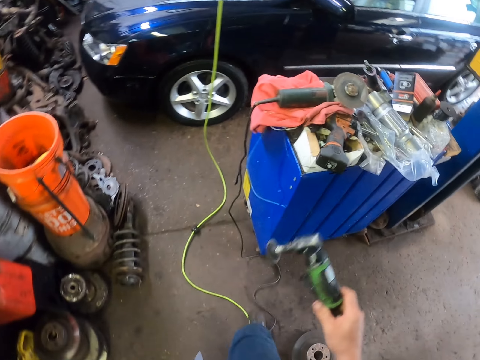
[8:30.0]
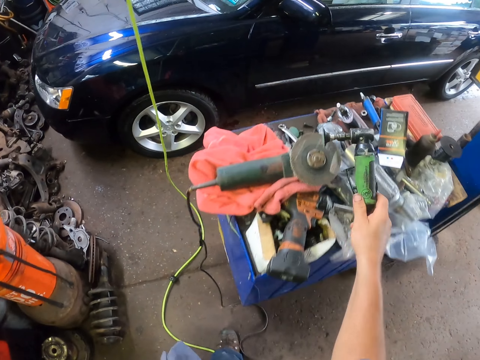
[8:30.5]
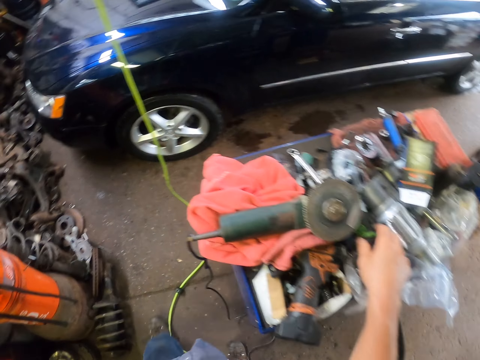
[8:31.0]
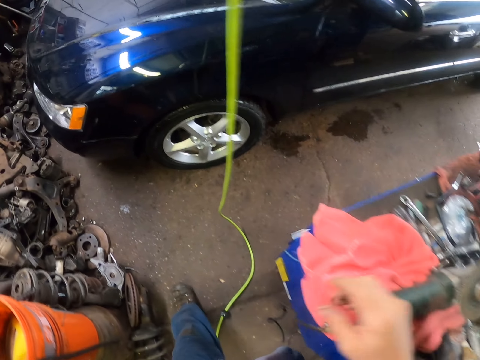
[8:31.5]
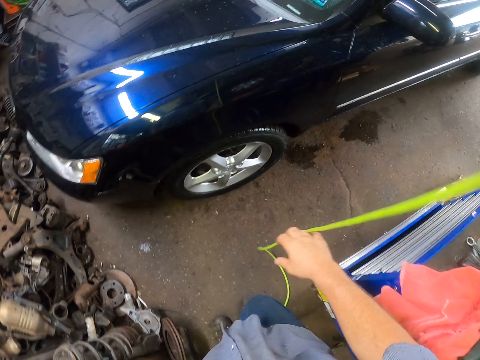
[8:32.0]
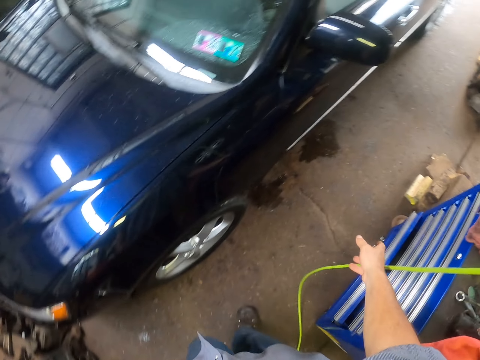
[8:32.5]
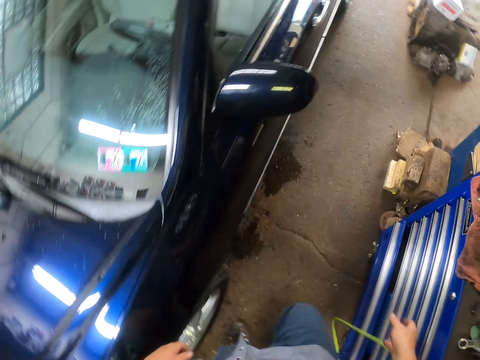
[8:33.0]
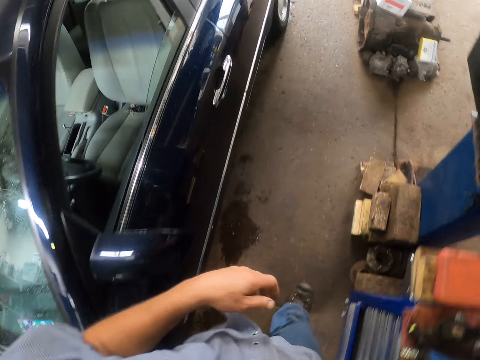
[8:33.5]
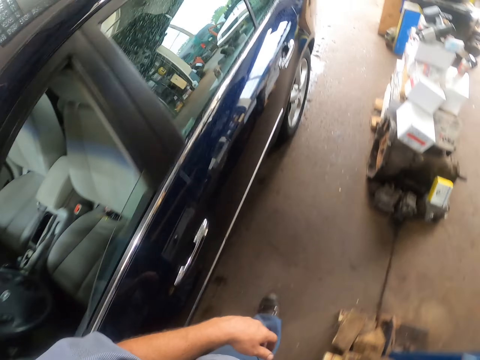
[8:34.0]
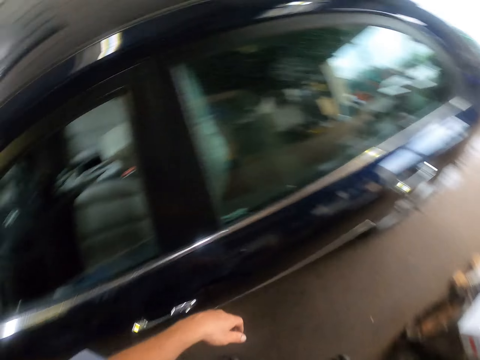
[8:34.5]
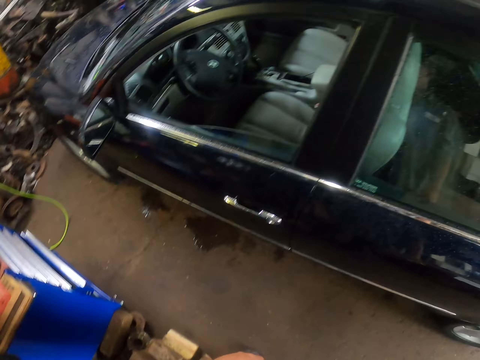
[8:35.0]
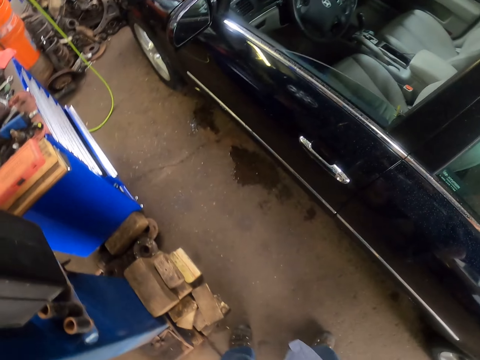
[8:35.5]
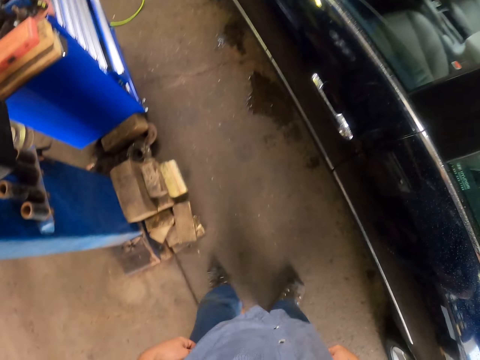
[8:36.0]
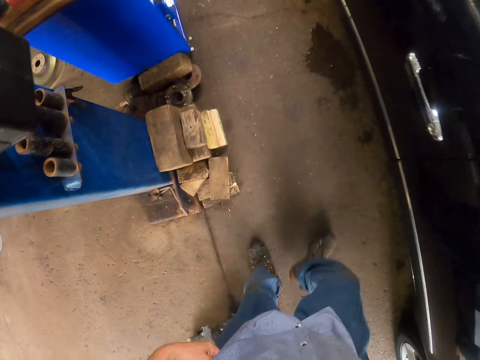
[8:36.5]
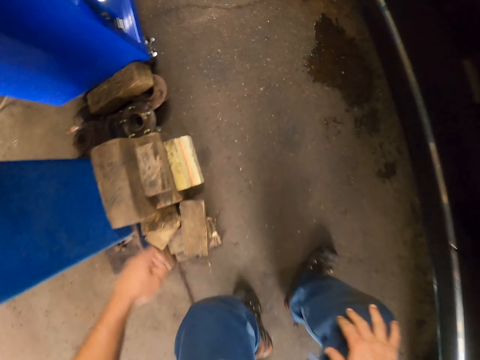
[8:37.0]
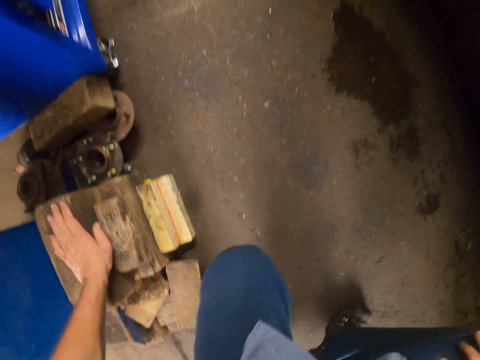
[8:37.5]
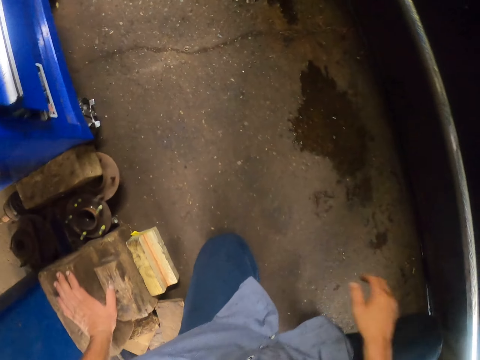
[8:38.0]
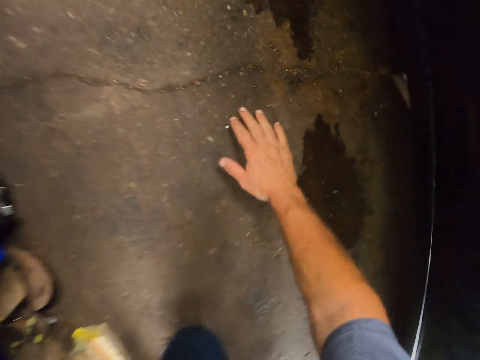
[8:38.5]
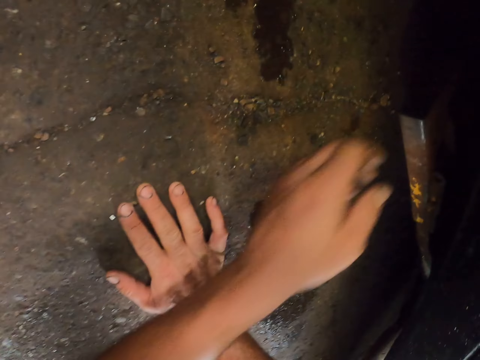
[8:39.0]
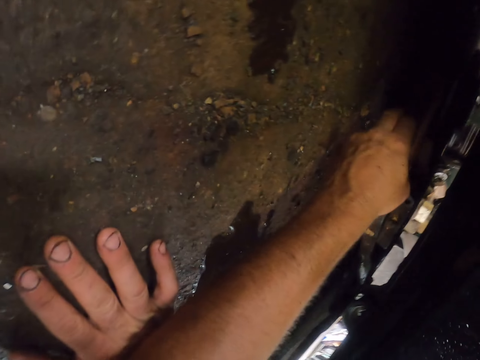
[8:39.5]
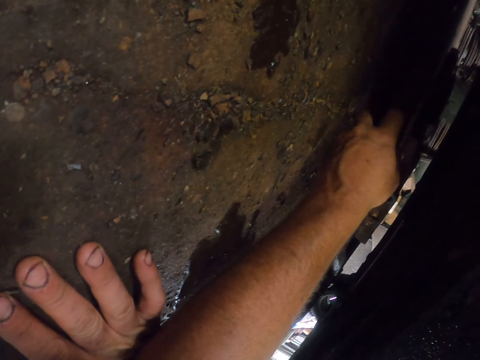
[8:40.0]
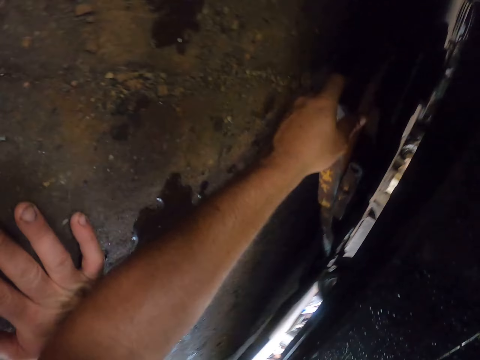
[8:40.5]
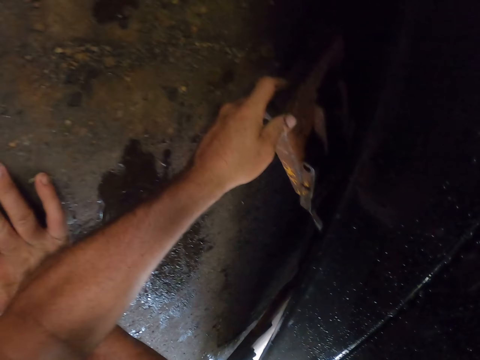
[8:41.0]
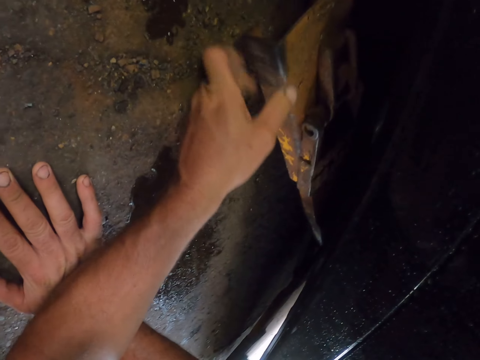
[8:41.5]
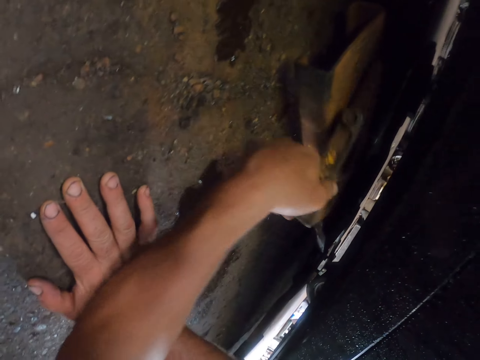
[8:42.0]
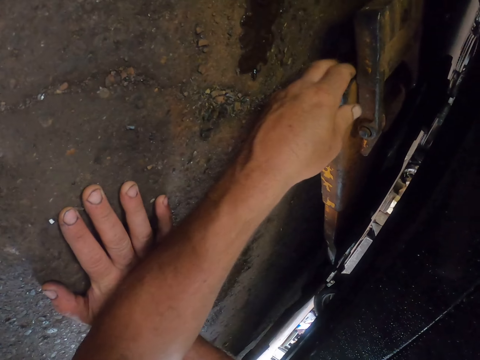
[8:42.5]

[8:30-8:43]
The camera wearer puts the grinder down on the table. They walk ahead. They push the rope aside with the right hand. They lift the left hand. They look behind. They look at the ground. They kneel down. They move a metal. They look under the car. They pull something under the car.

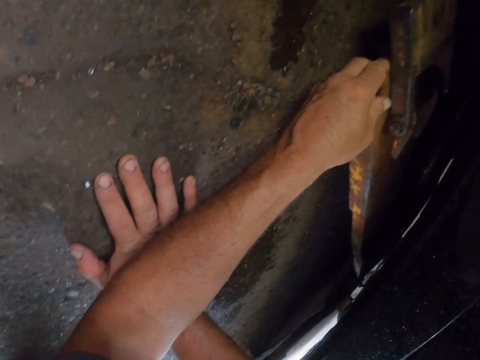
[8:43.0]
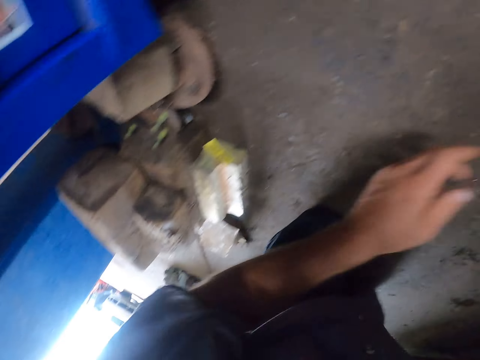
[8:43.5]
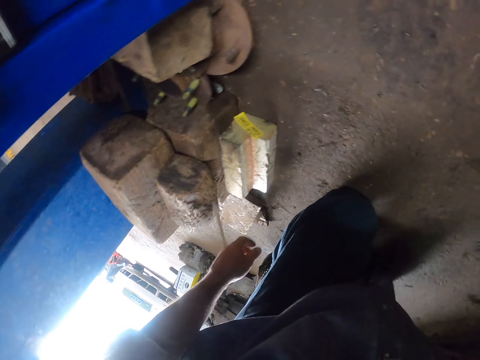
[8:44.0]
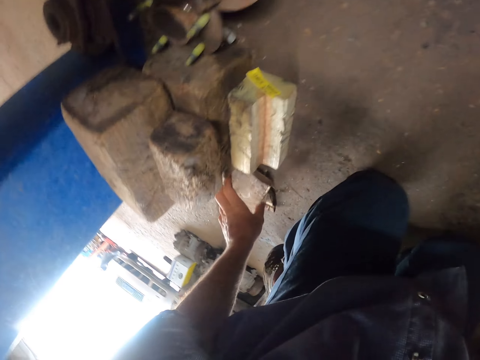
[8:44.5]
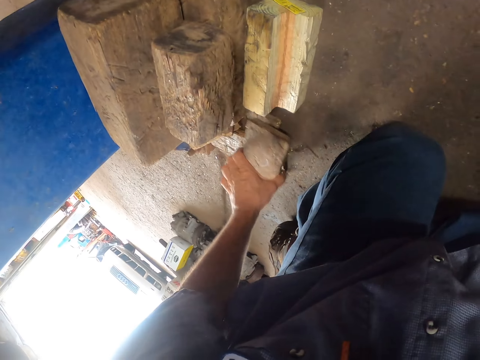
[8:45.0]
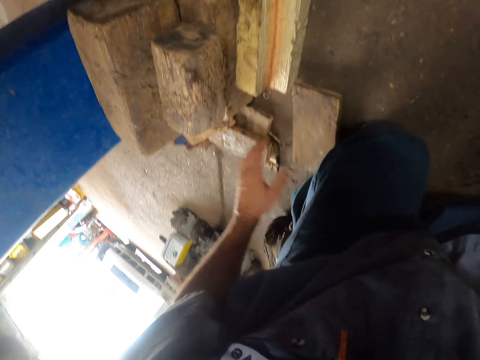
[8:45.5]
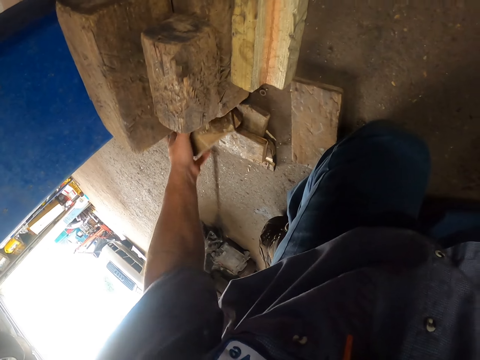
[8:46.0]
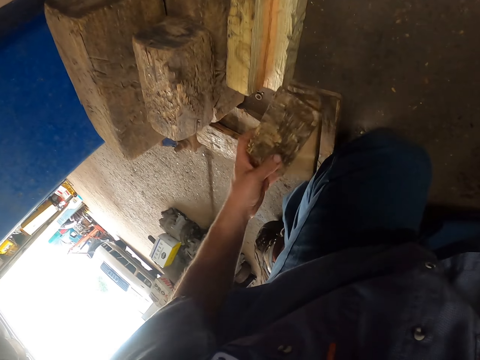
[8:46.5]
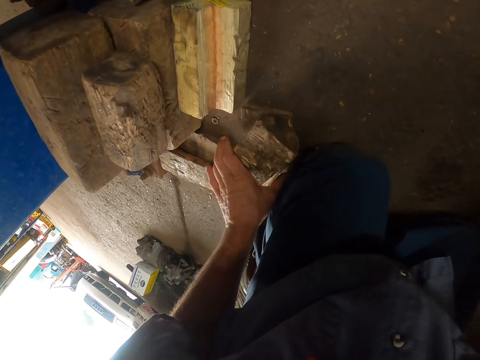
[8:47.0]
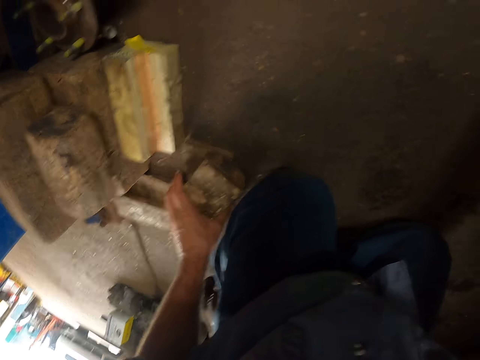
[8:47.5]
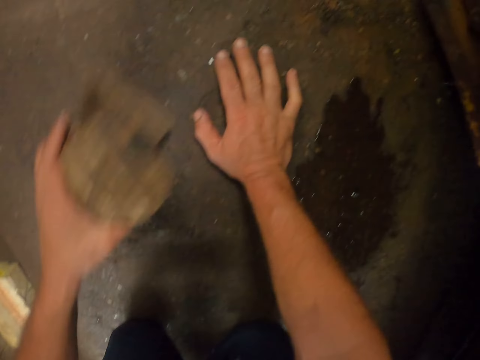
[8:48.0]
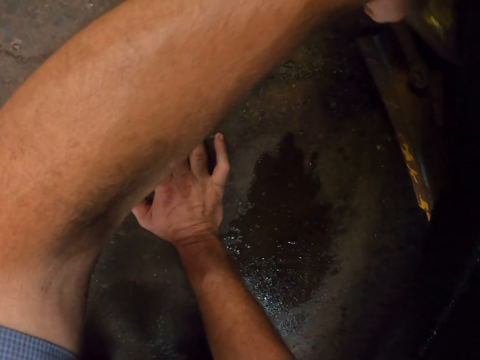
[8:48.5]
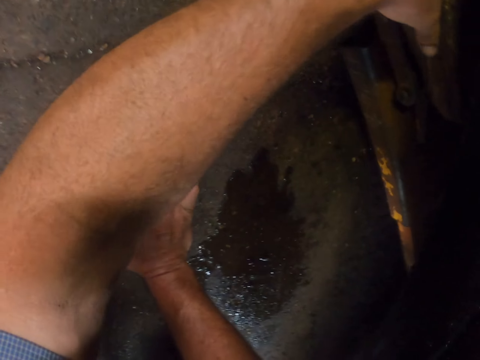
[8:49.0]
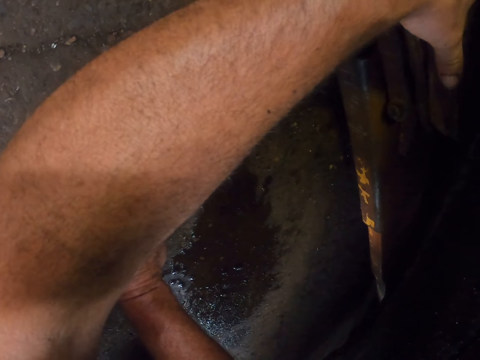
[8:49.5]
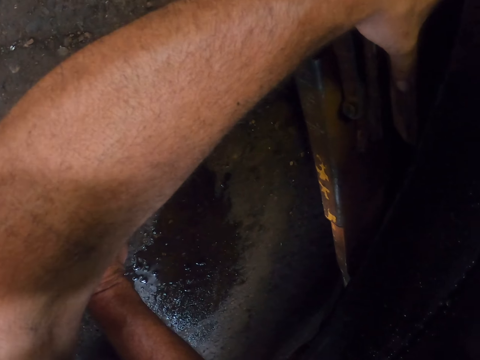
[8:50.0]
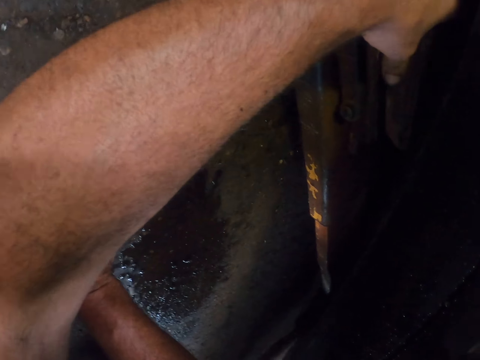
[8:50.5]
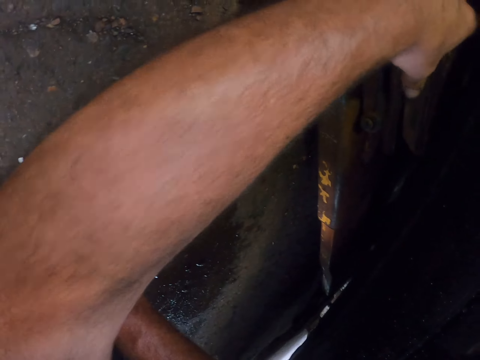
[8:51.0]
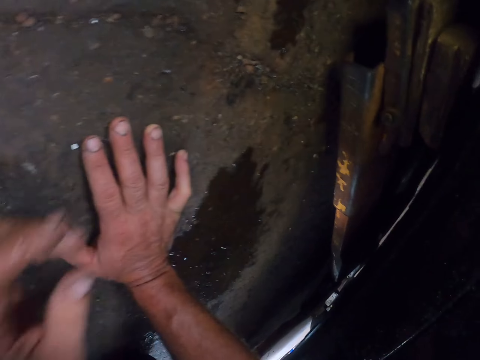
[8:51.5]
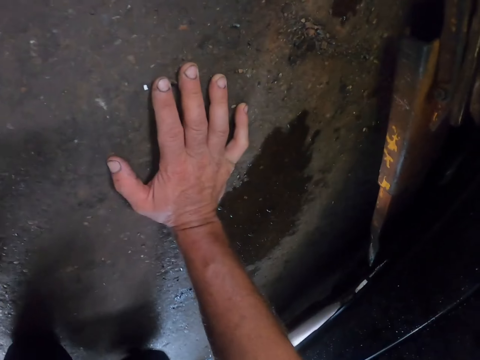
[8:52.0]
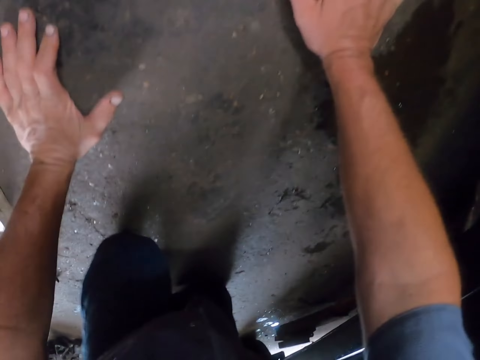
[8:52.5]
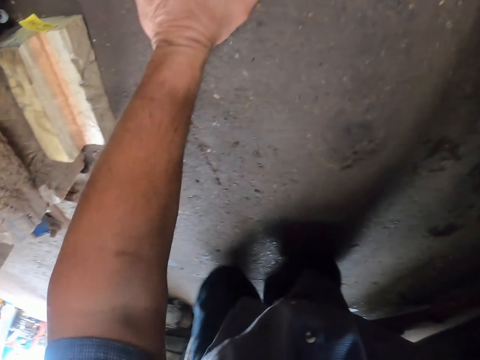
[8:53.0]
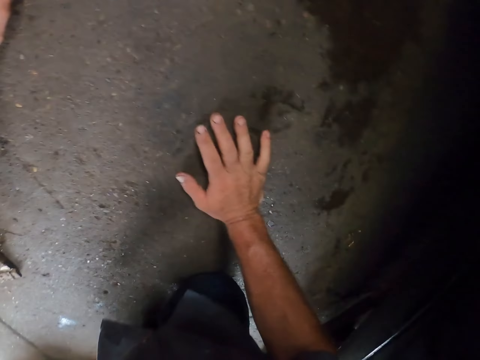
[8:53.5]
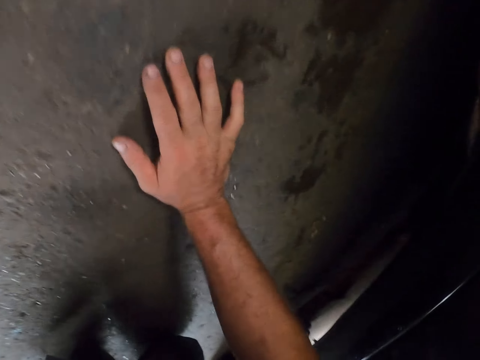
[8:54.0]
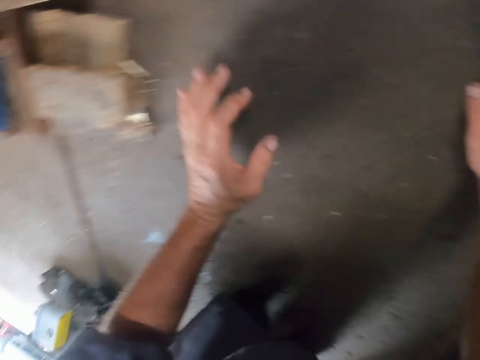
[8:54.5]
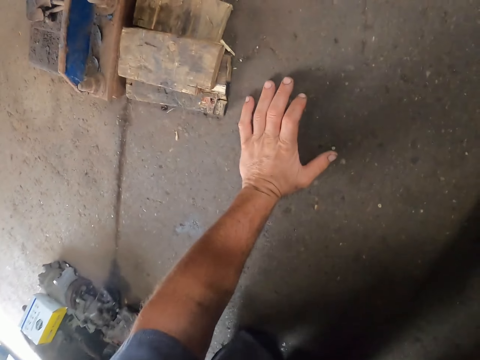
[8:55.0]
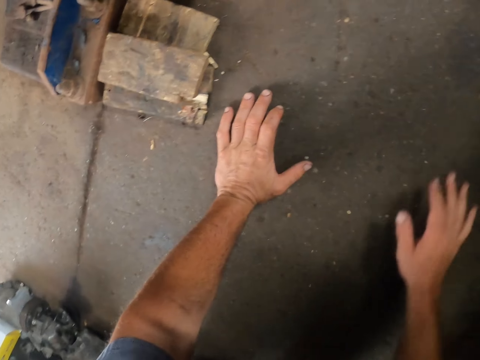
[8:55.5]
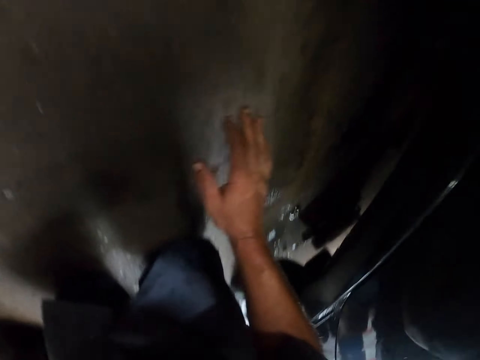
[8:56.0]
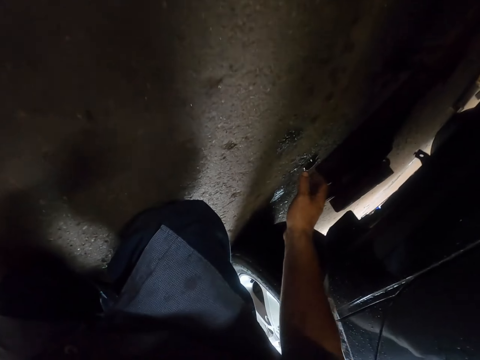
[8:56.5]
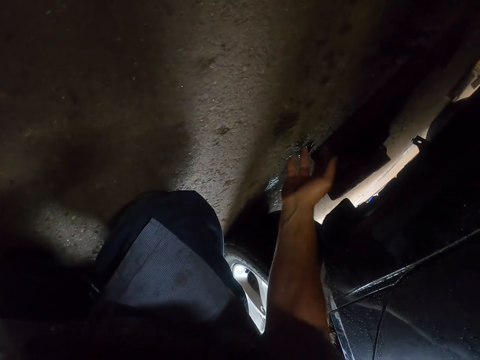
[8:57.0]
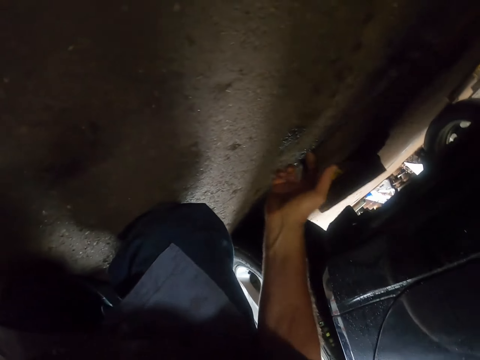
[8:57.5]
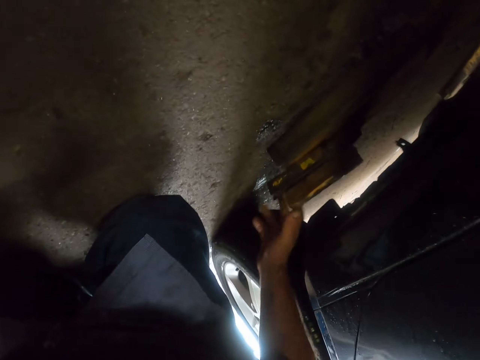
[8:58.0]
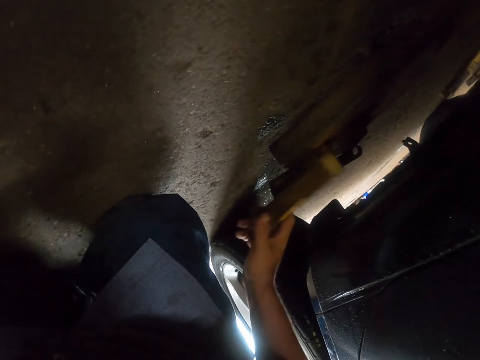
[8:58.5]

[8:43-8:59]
The camera wearer moves the left hand away. They pick up a piece of wood. They put the piece of wood down with the left hand. They drop a piece of wood with the left hand. They pick up the pieces of wood with the left hand. They put the wood on the metal. They look at the right hand. They look under the car. They crawl down. They pull something under the car. They remove a piece of wood on the metal.
